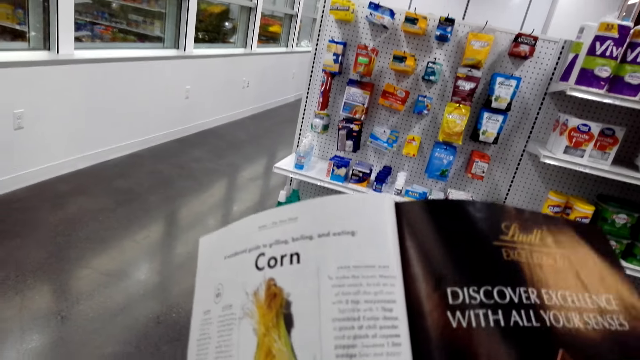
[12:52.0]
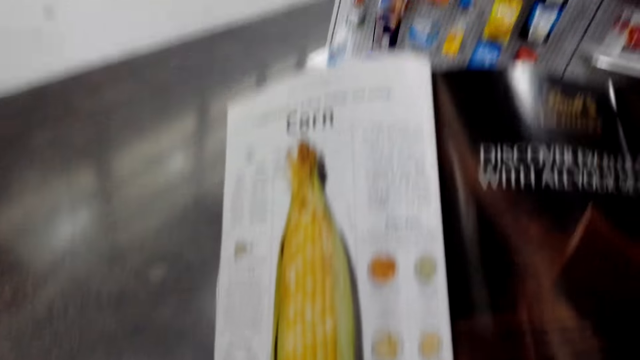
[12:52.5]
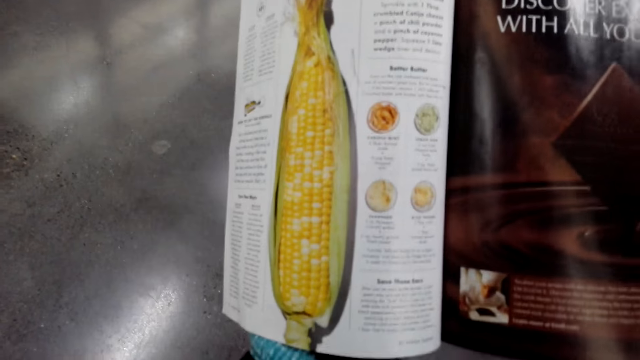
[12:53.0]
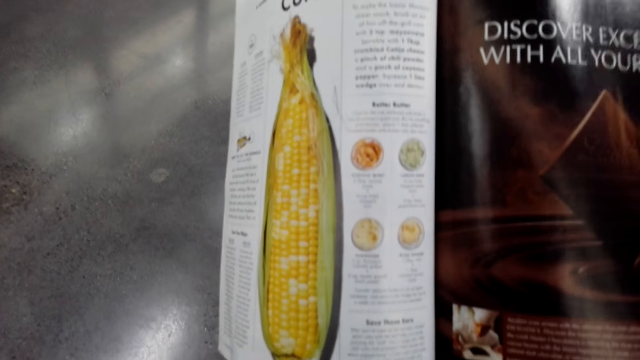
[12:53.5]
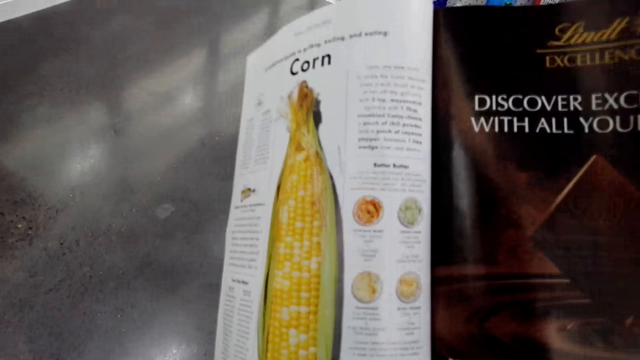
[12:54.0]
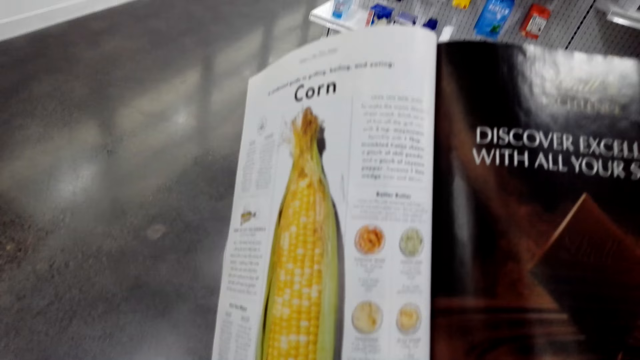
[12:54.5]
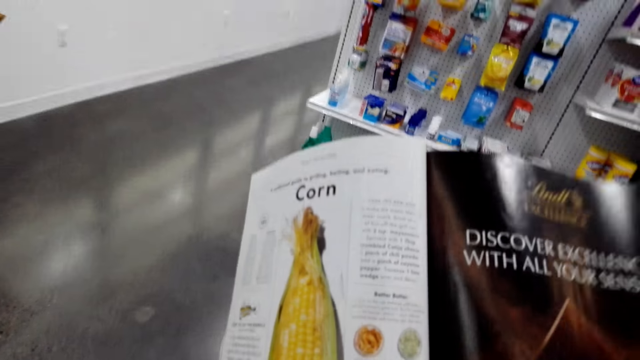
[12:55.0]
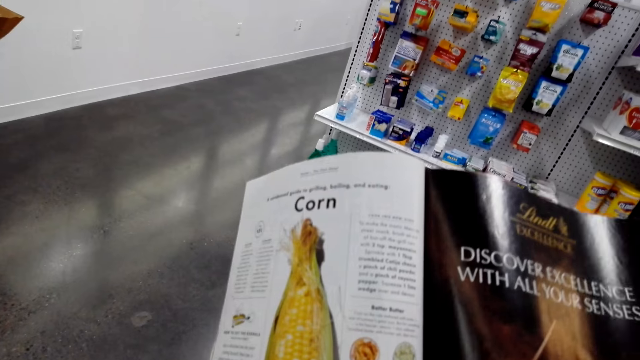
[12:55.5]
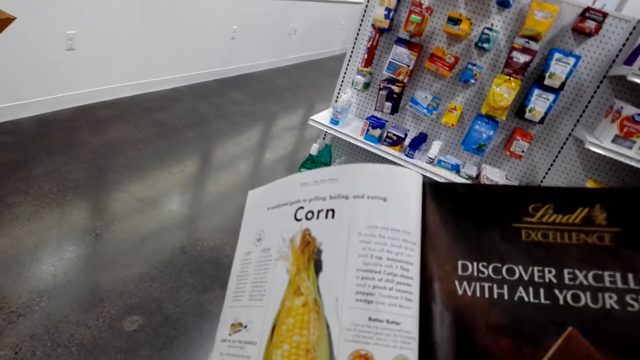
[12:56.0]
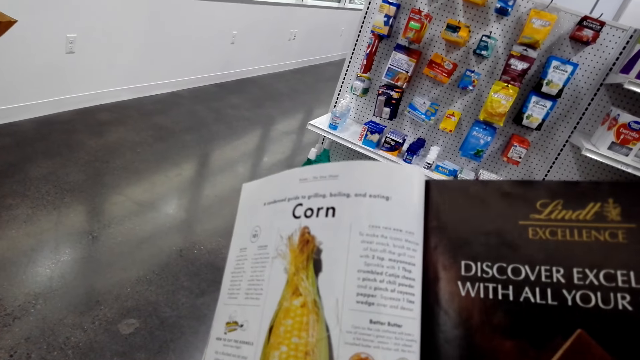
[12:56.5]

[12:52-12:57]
The camera wearer looks at the magazine.

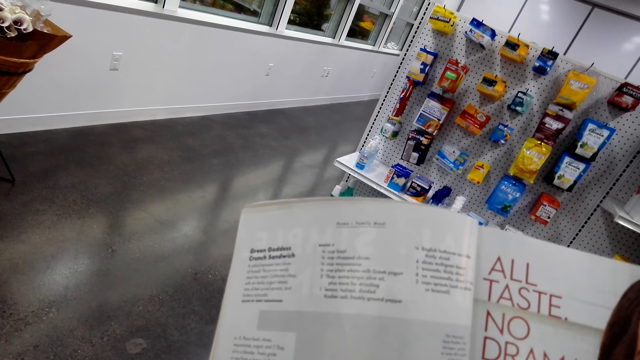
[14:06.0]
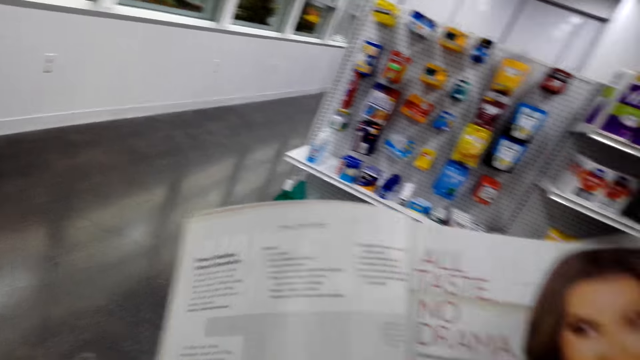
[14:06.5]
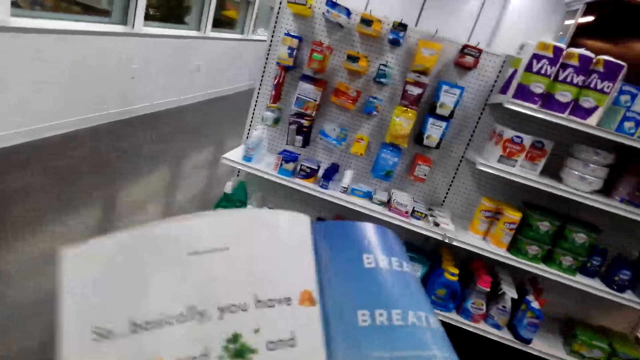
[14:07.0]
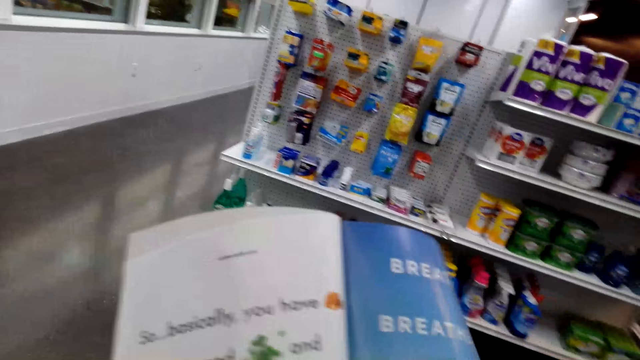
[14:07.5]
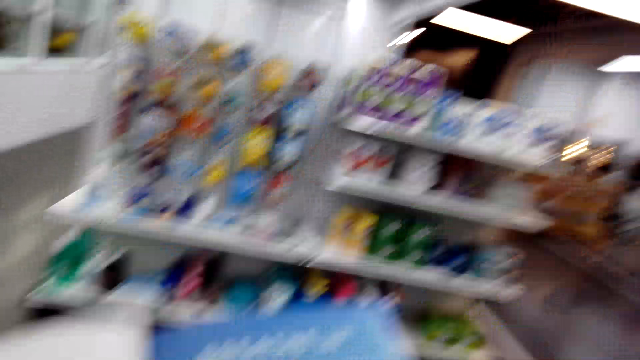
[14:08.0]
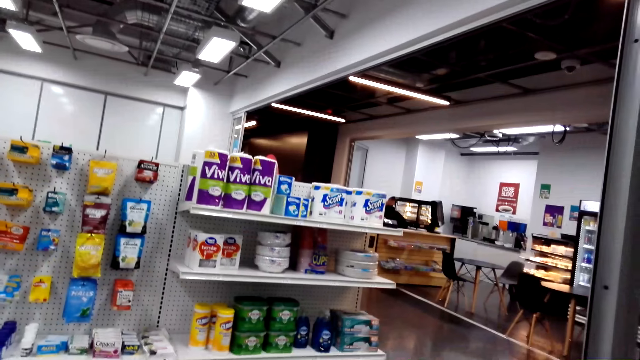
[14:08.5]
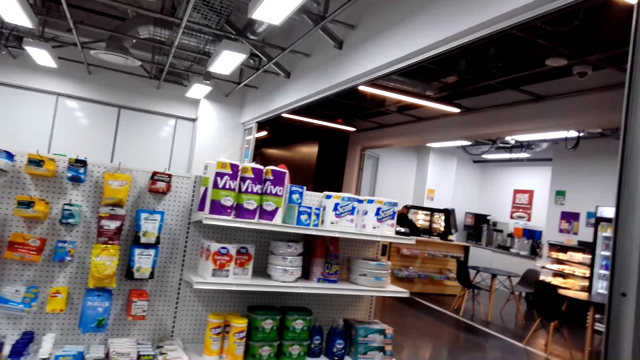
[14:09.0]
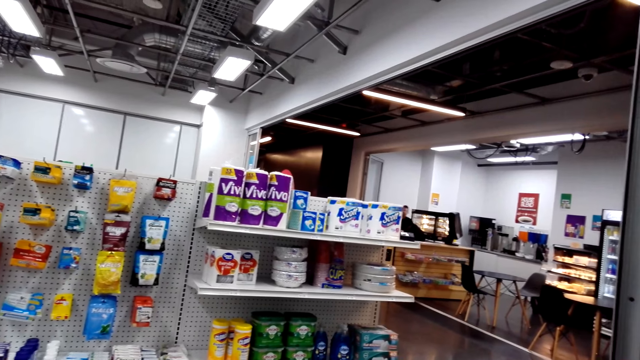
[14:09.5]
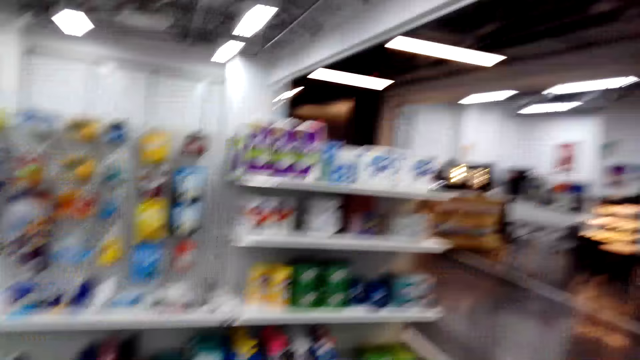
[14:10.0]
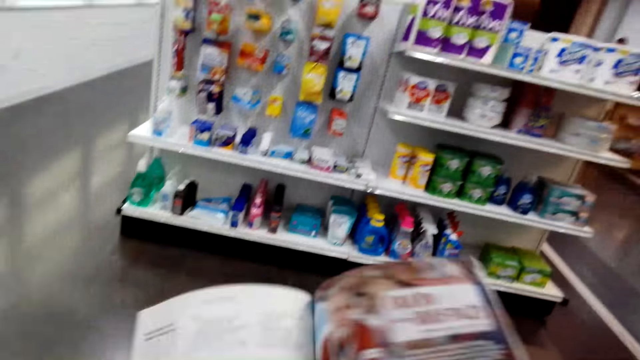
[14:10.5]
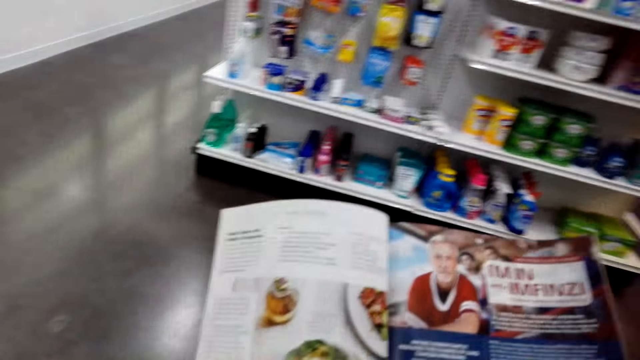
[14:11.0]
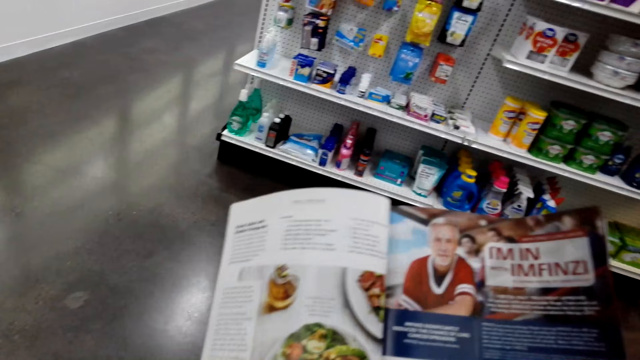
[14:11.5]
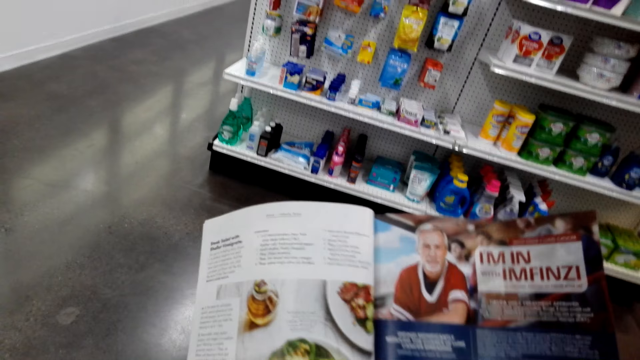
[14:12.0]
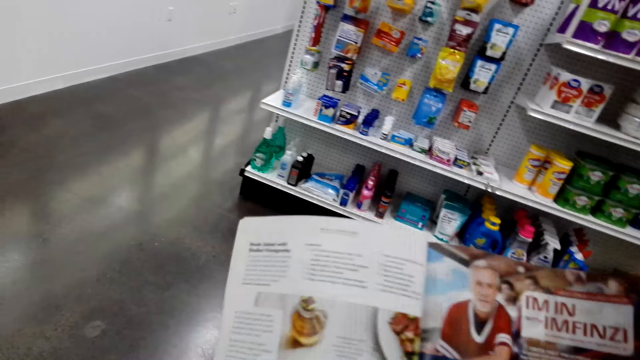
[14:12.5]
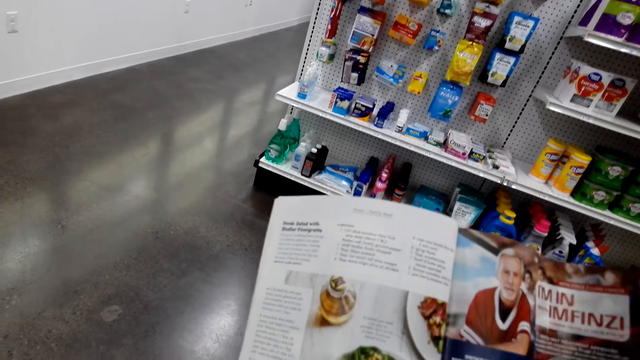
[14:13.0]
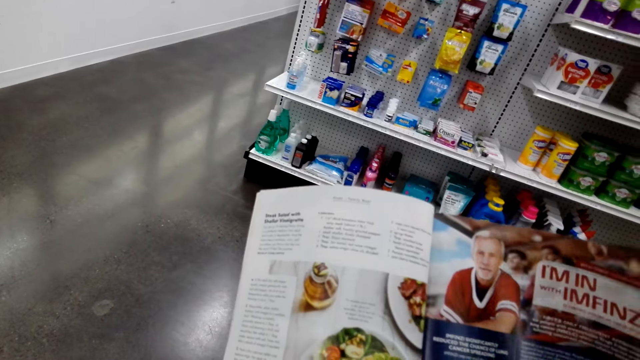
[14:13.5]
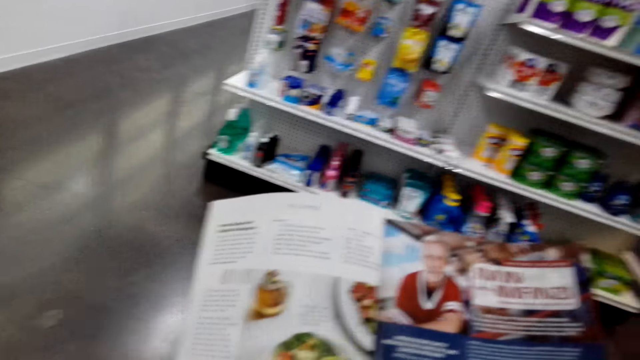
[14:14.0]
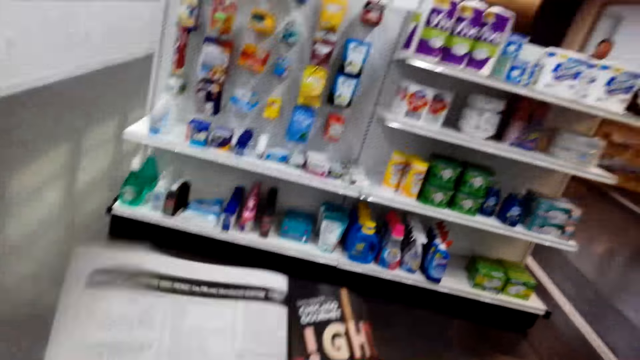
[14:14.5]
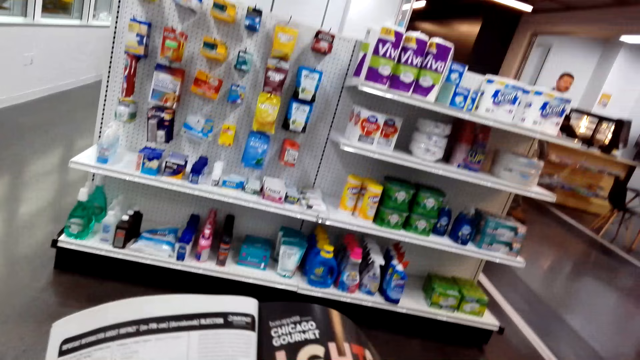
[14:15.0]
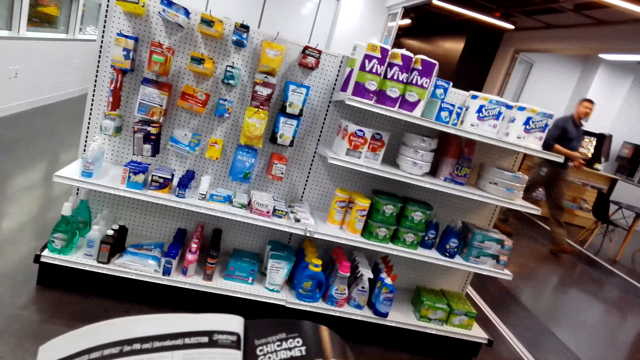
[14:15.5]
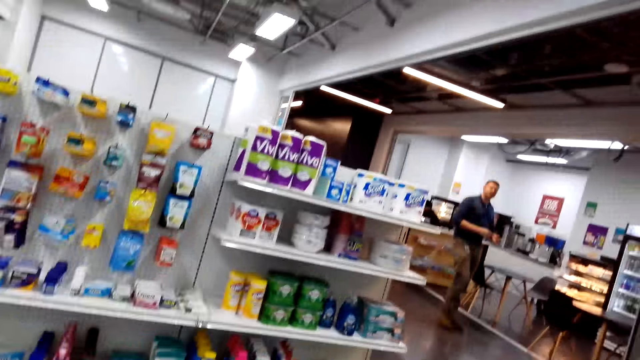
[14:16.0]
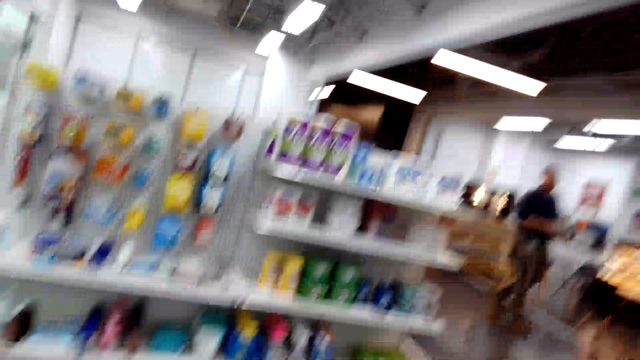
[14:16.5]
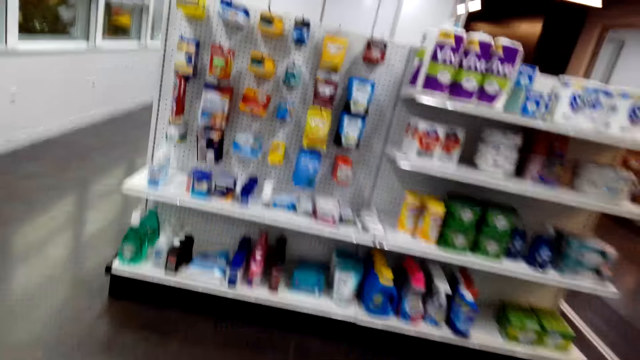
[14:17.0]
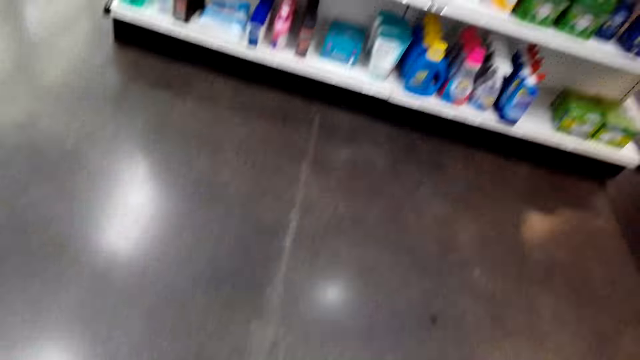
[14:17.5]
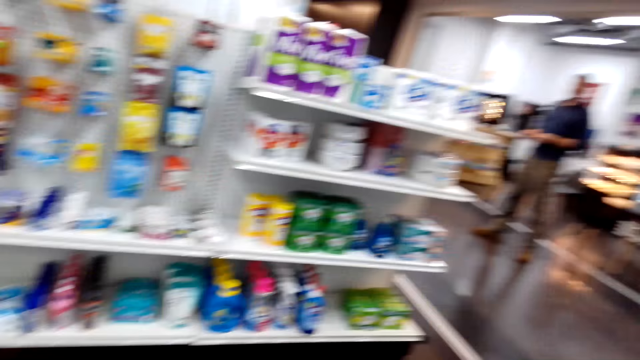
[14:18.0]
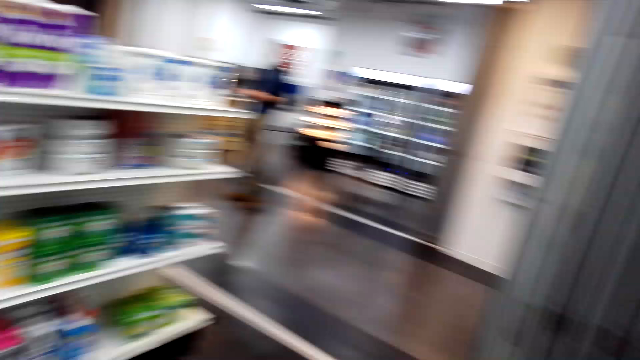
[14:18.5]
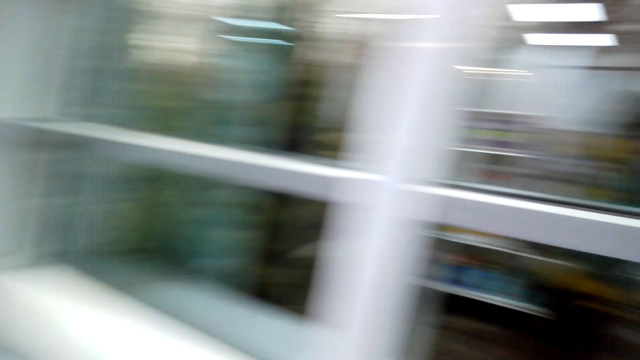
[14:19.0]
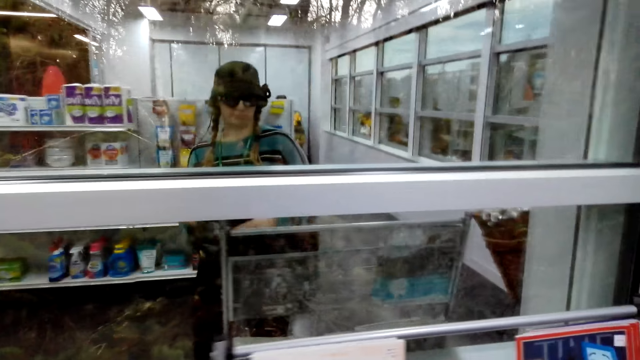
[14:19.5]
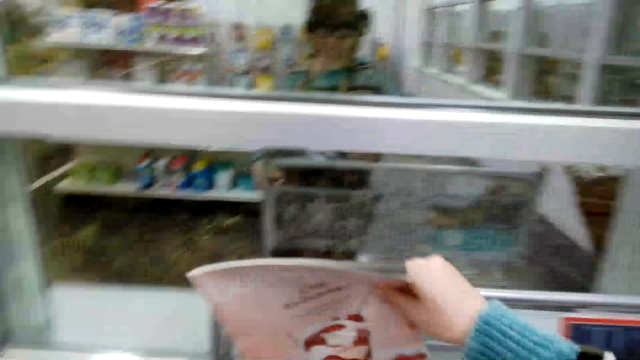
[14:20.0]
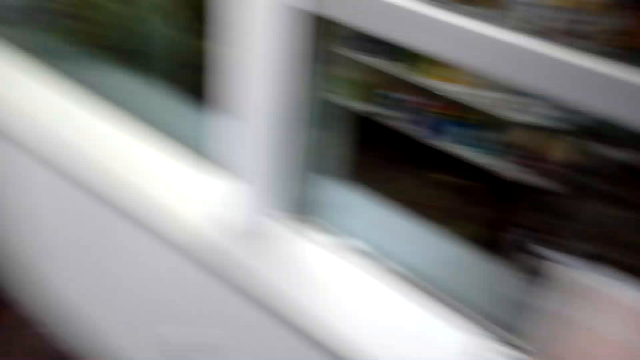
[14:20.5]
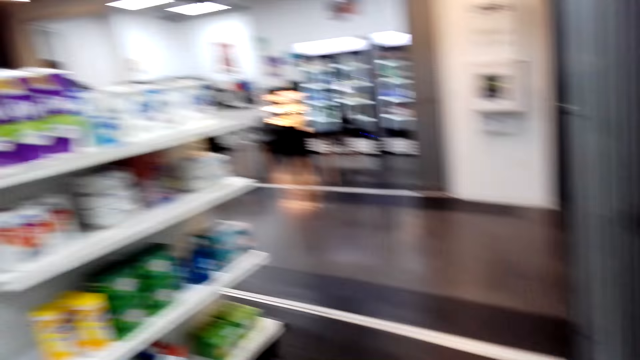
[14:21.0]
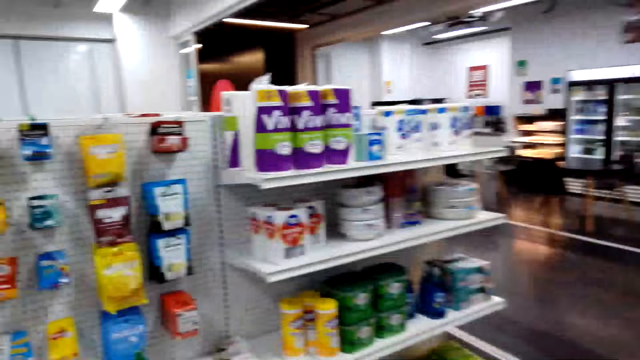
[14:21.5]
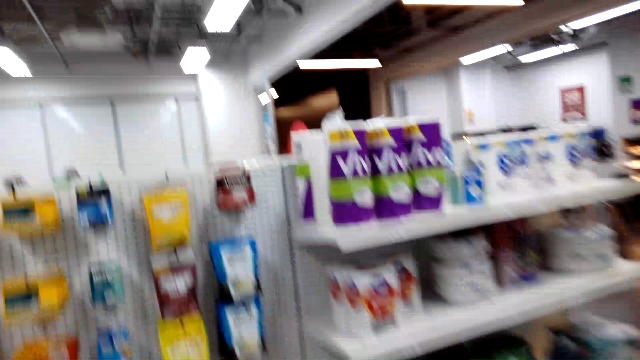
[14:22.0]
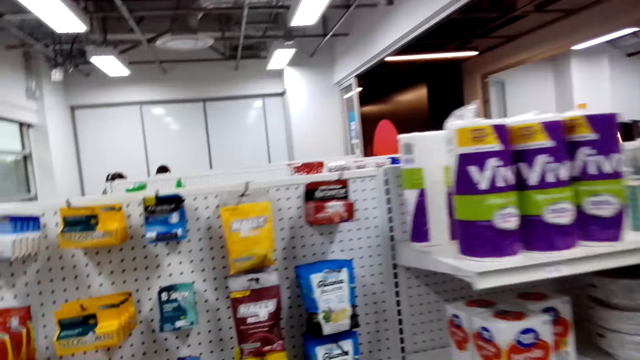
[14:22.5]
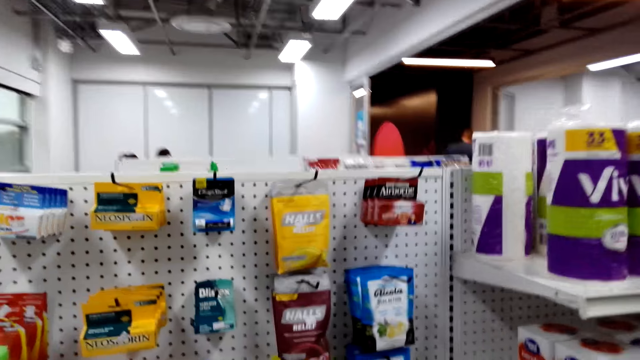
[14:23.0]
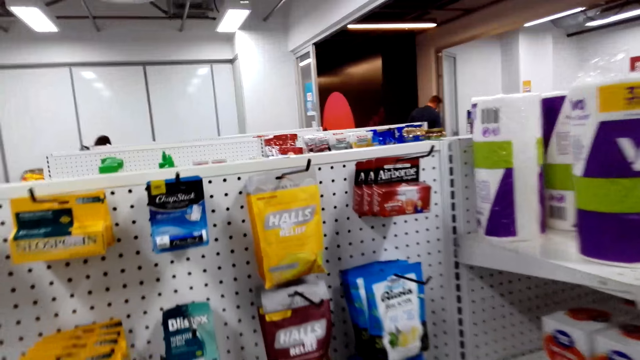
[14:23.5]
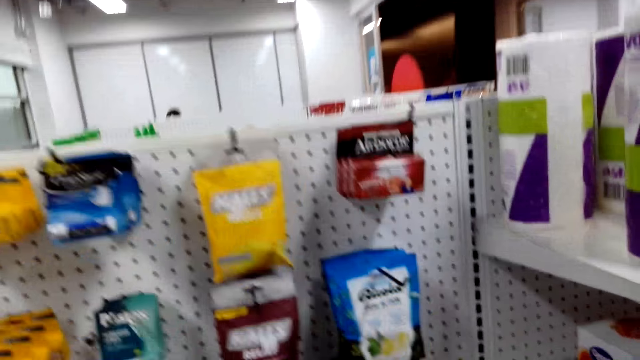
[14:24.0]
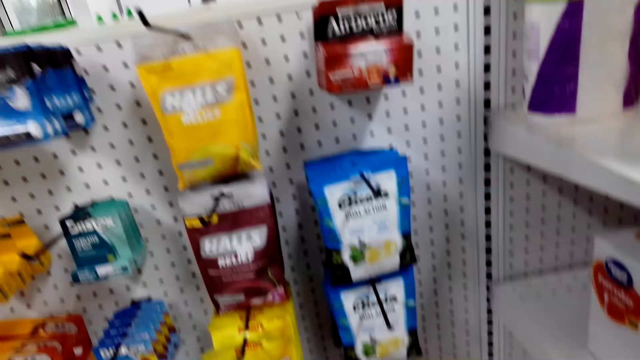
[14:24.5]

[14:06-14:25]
The camera wearer opens the next page. They turn. They look around. They go through the magazine. They read the magazine. They open the next page. A man walks in the room. The camera wearer walks in the room. They put the magazine in the trolley.
